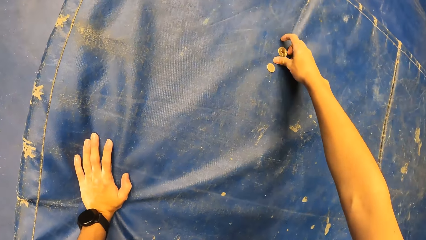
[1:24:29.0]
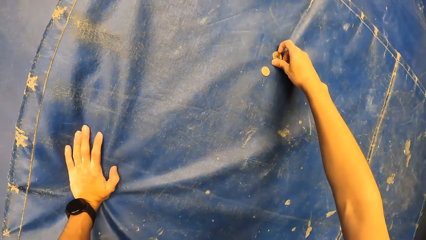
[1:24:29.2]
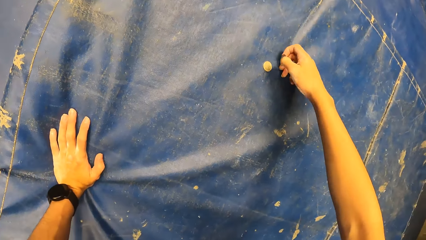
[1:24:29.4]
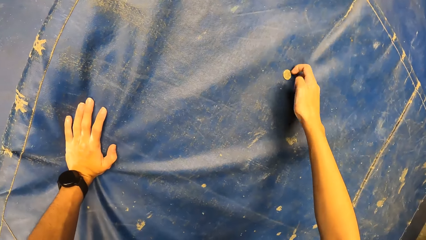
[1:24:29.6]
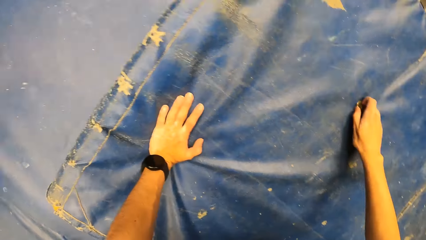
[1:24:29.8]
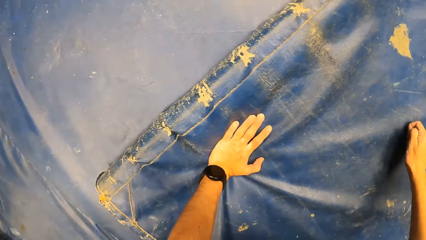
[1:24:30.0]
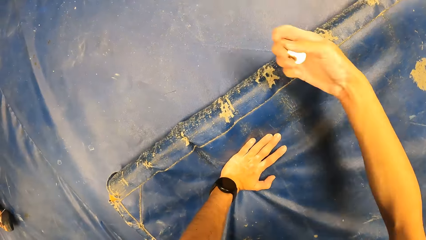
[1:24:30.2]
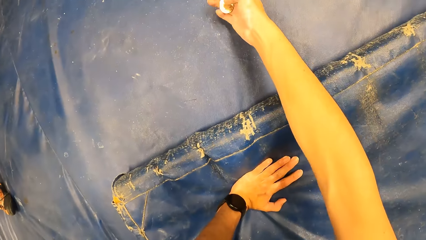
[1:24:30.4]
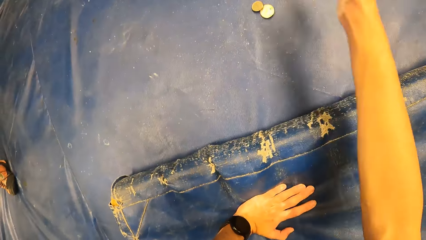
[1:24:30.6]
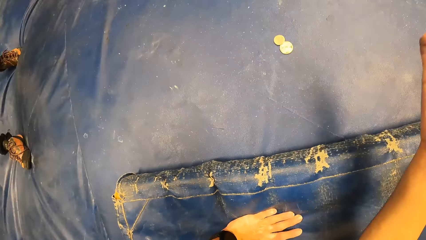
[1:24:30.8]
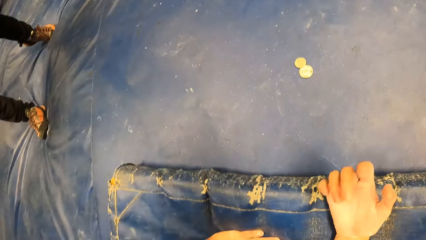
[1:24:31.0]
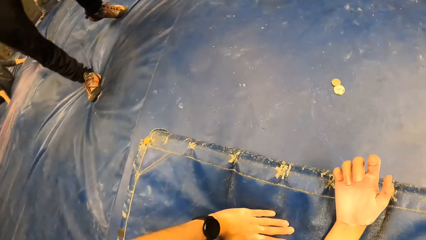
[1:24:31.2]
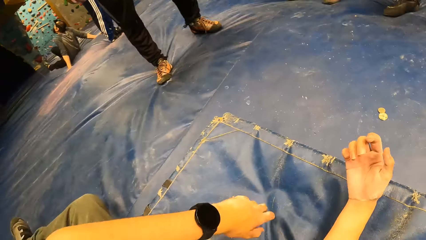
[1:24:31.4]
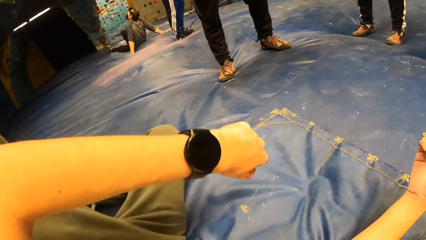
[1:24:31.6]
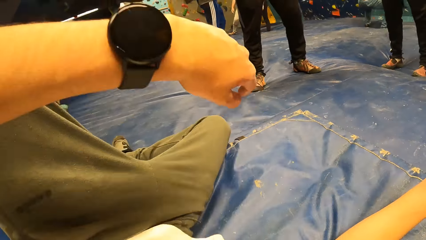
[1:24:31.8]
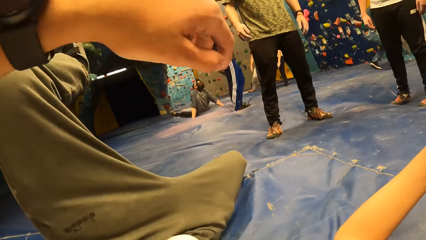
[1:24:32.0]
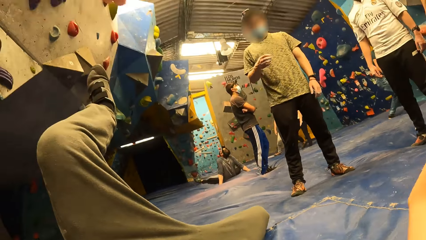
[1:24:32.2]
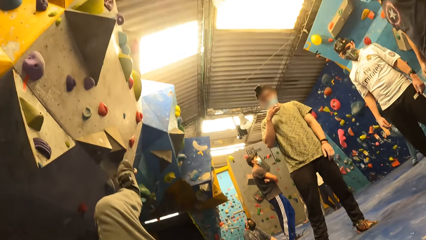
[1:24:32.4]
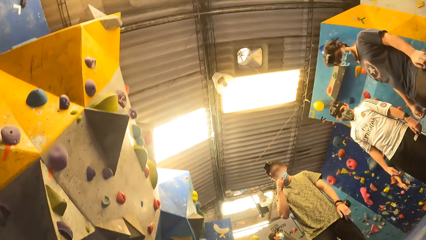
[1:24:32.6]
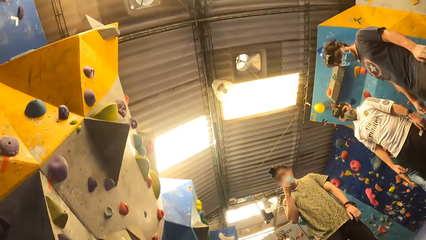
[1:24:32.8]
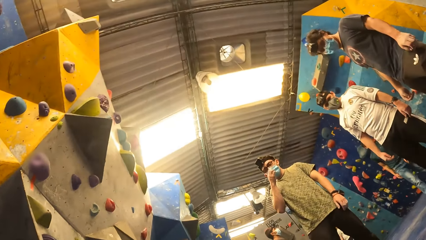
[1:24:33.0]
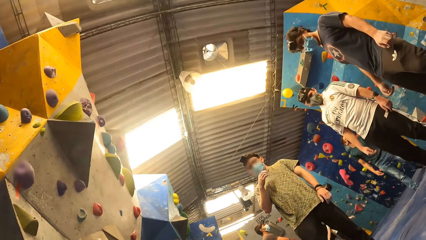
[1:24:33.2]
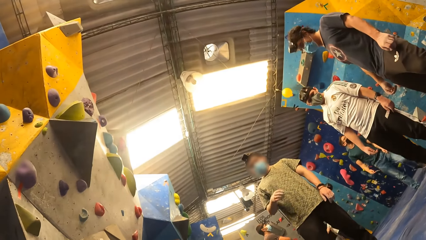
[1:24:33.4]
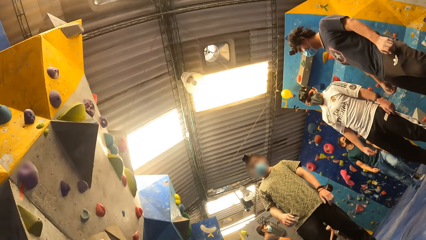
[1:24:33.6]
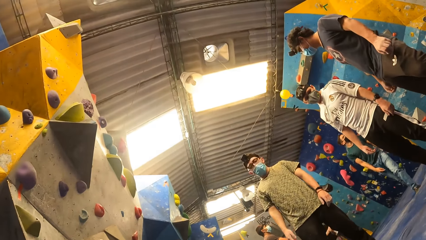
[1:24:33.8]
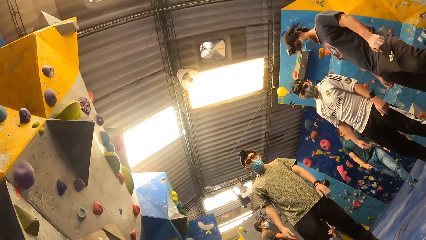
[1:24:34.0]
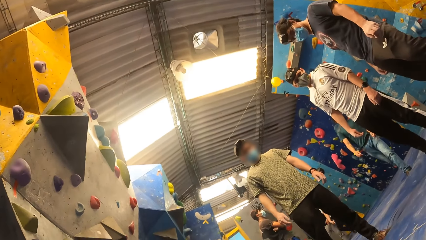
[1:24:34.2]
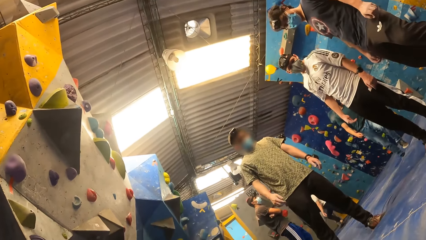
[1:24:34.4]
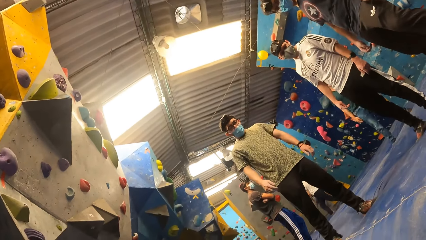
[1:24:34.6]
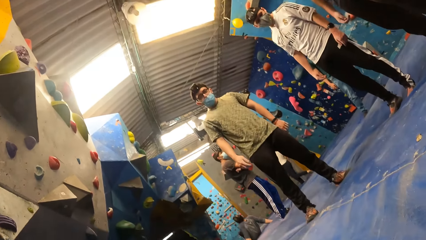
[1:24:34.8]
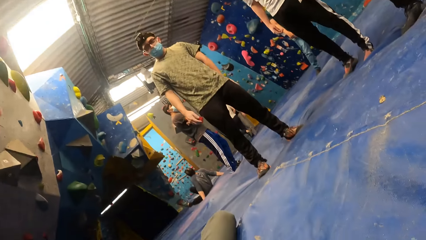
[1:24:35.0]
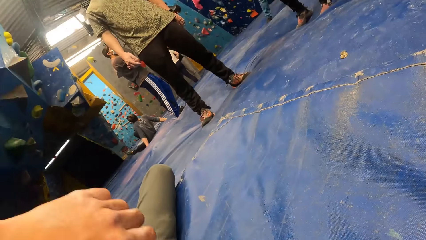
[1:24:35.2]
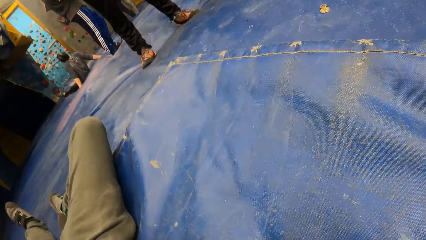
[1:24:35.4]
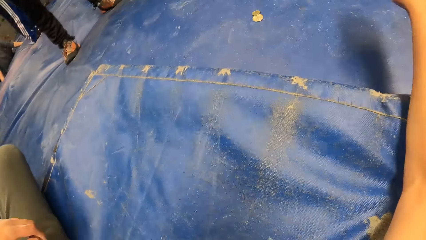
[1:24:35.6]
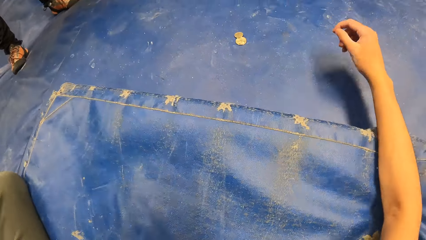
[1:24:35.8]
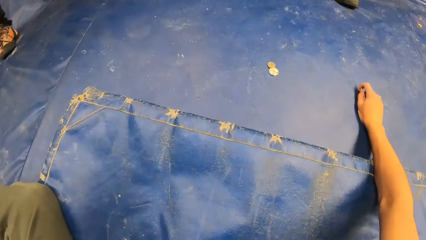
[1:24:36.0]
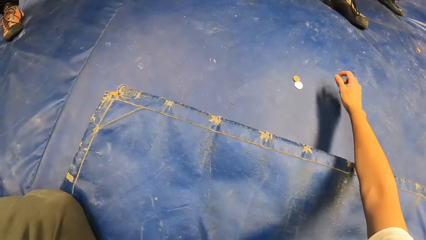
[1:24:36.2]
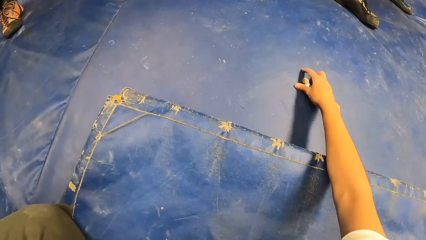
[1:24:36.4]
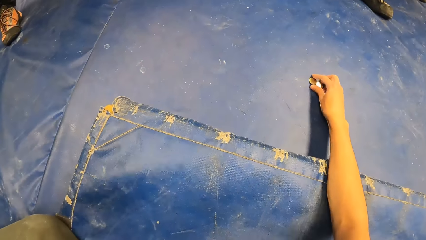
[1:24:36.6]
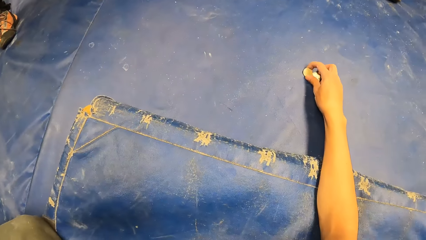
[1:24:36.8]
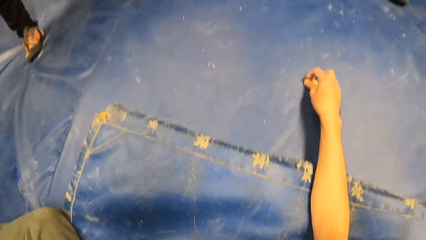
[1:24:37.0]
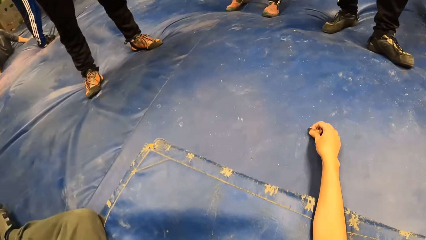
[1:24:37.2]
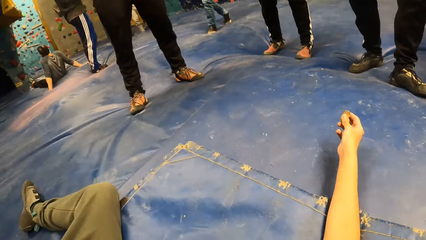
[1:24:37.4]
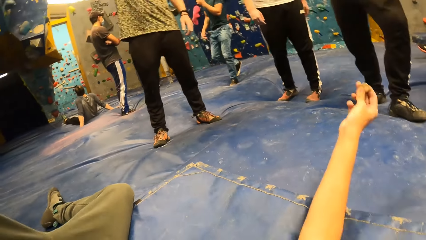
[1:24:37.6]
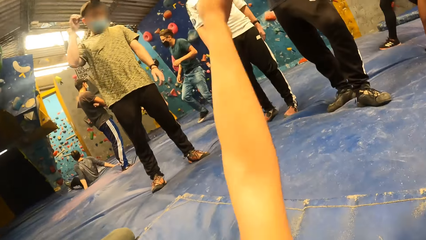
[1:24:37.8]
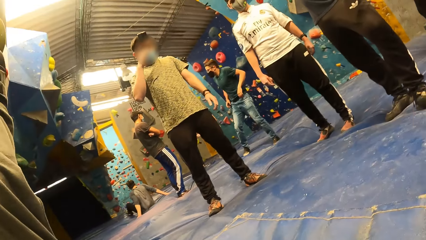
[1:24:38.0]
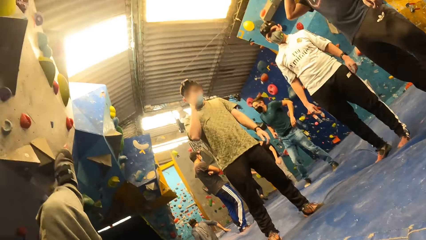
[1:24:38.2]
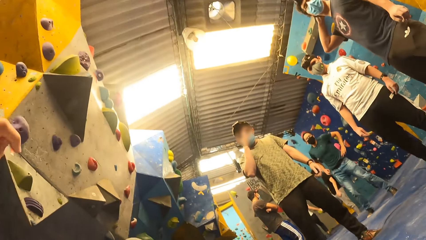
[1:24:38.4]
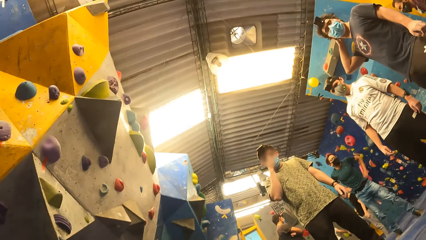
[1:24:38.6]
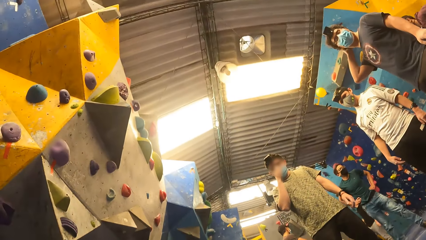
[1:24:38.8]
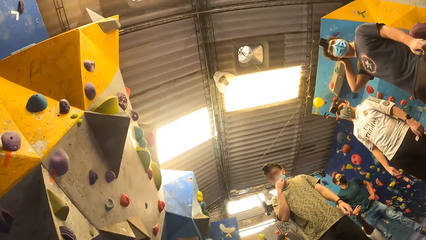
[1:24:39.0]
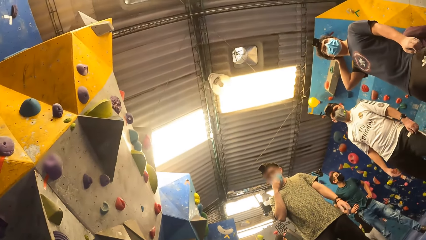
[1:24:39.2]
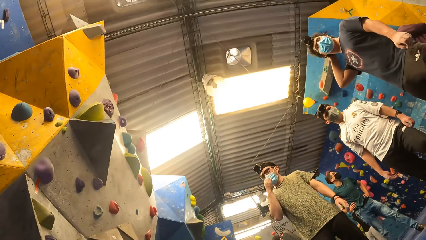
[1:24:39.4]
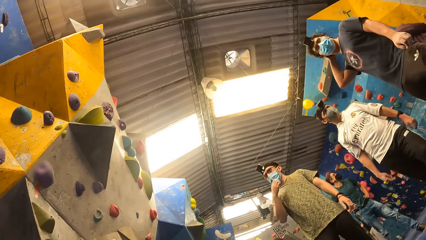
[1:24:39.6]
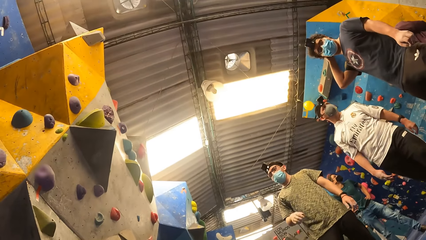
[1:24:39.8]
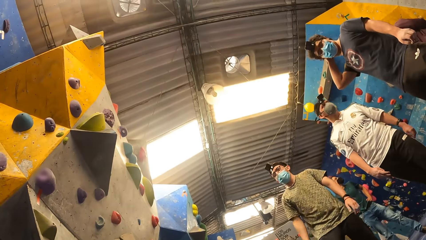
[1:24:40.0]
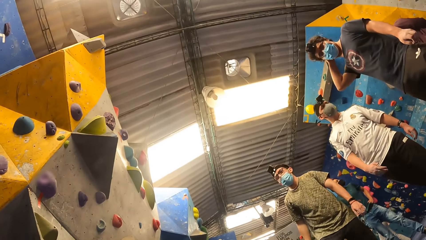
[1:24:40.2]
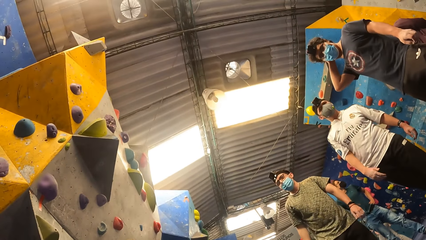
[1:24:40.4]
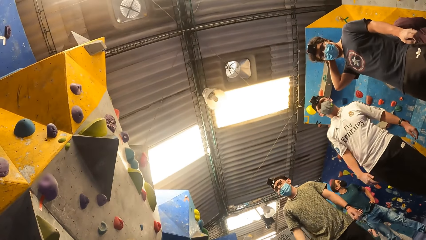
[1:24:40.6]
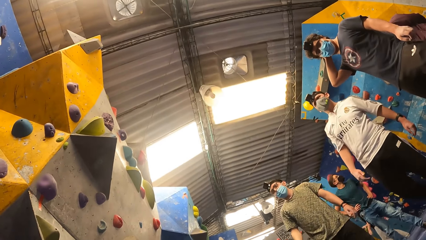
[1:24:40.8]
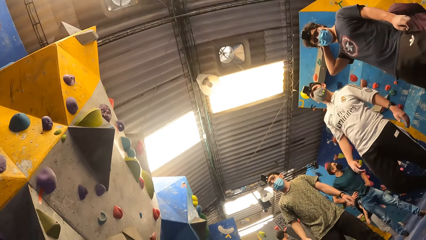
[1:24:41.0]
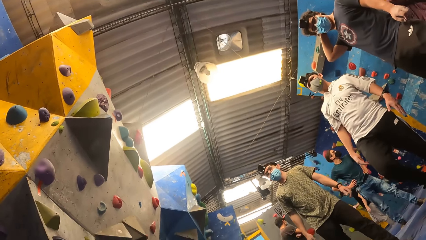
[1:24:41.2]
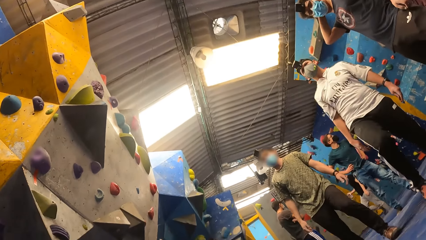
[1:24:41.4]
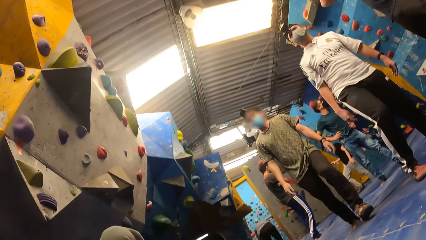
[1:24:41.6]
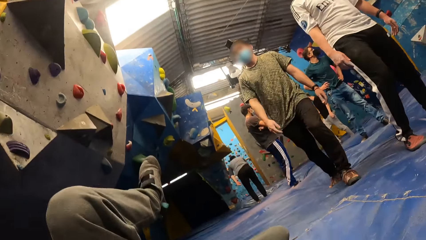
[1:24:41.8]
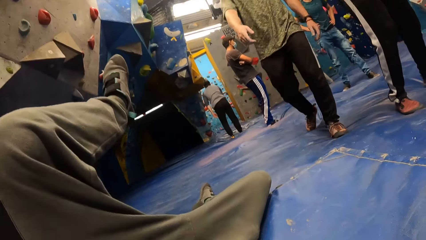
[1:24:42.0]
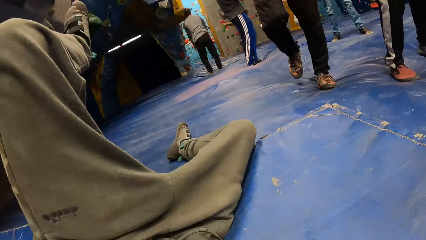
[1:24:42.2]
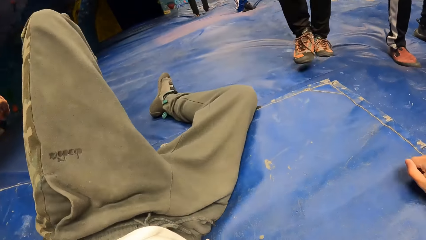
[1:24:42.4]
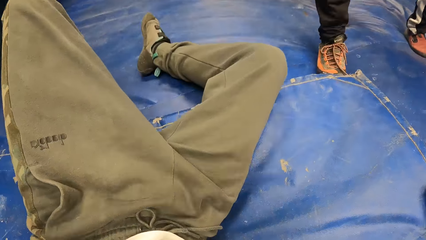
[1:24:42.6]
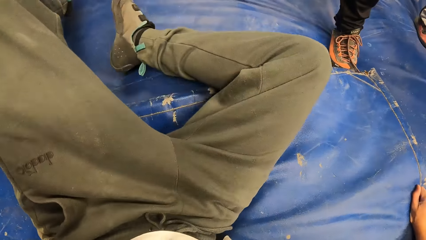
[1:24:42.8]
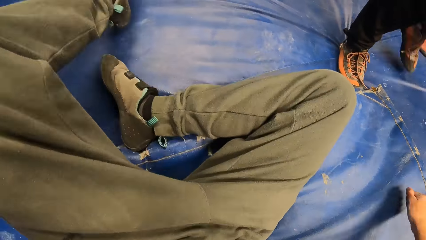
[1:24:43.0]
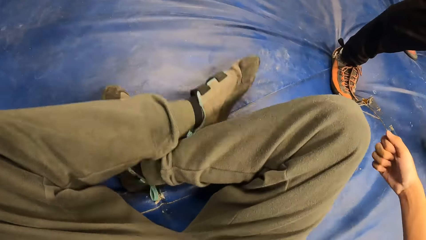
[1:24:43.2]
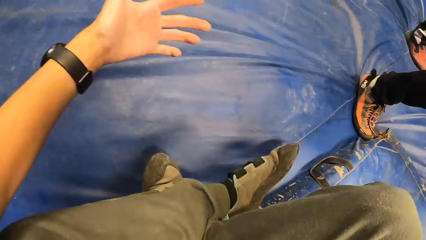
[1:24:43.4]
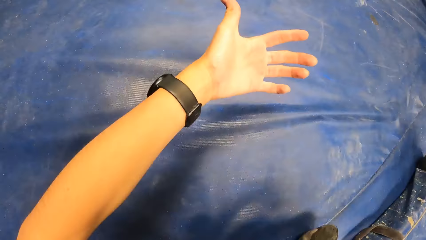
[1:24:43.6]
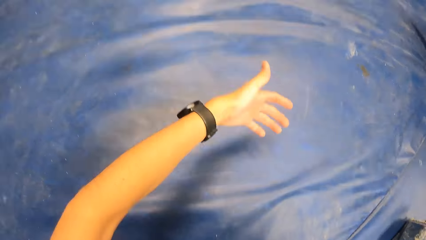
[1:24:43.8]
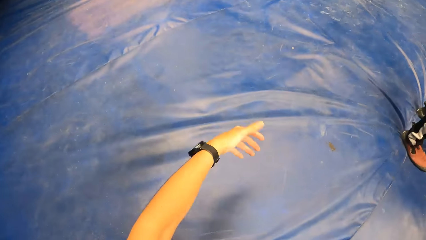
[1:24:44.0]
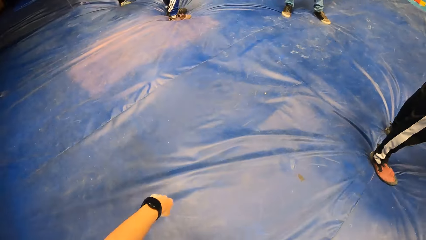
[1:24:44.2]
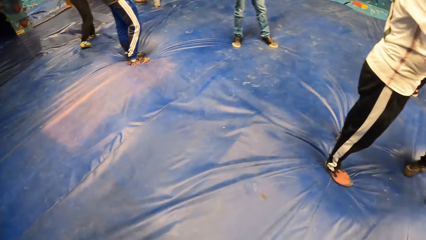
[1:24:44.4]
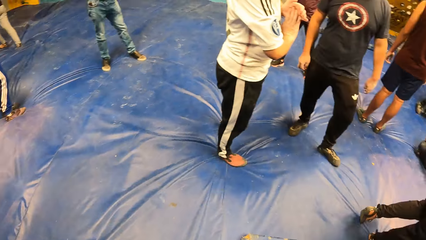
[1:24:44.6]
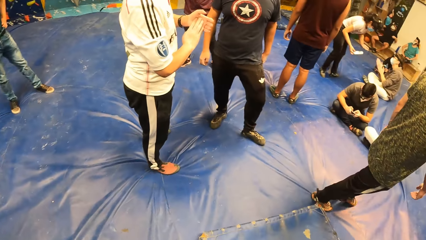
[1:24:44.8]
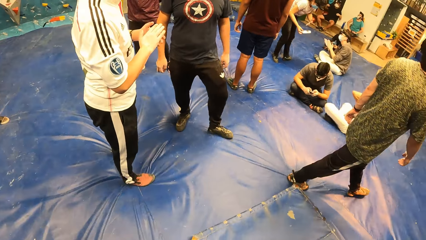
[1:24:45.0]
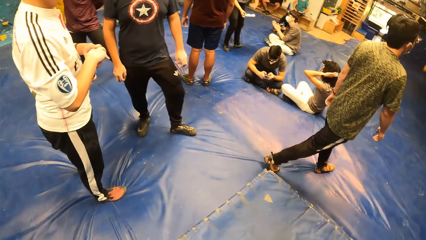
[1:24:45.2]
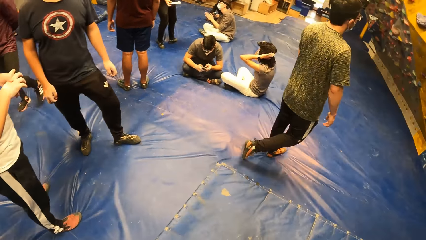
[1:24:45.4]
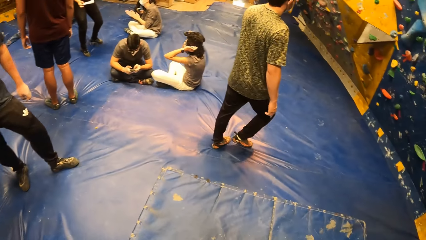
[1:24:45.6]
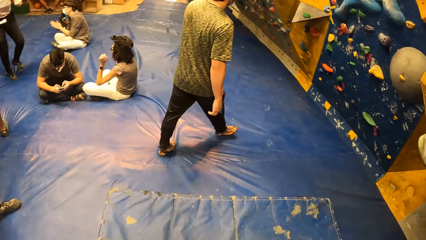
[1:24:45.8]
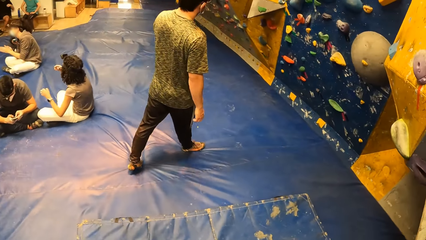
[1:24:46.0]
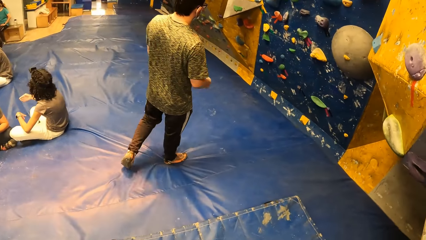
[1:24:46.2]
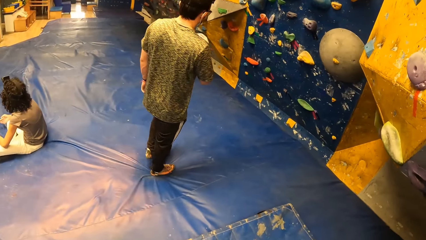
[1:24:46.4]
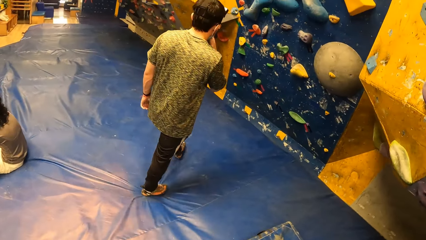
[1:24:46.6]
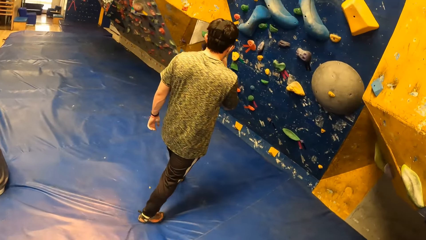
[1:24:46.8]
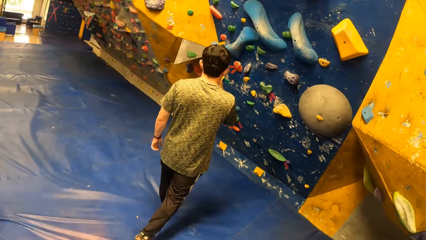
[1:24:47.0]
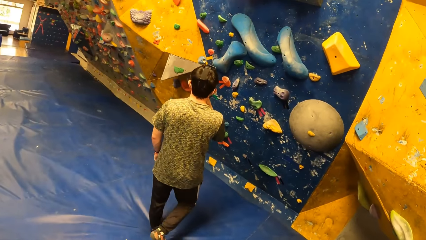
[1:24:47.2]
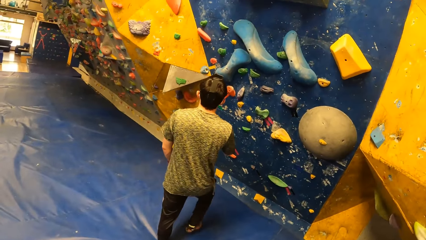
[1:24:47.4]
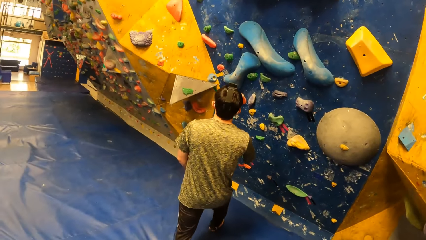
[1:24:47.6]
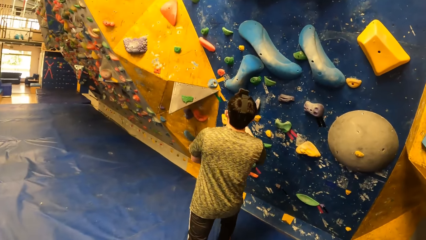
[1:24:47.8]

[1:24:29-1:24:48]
The camera wearer picks a coin on the foam or canvas with his right hand. He drops coins on the canvas. He lies down on the foam. He interacts with the group of people. He looks up. He picks the coins on the foam with his right hand. He looks up. He rises up. A man walks towards the board.
